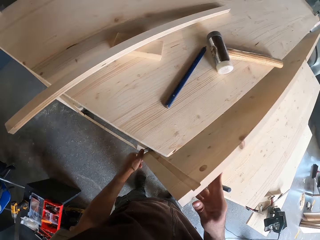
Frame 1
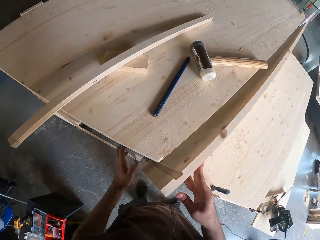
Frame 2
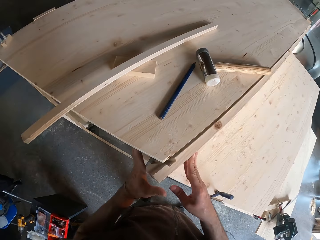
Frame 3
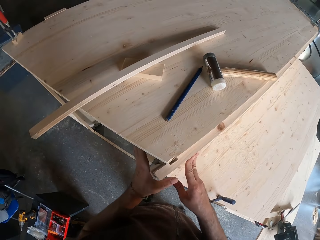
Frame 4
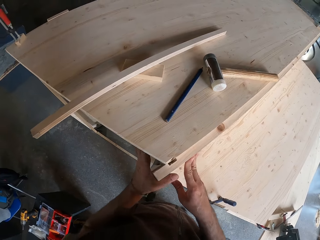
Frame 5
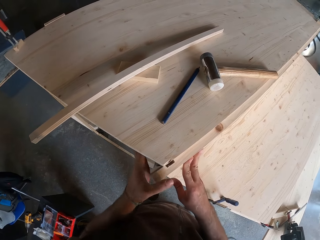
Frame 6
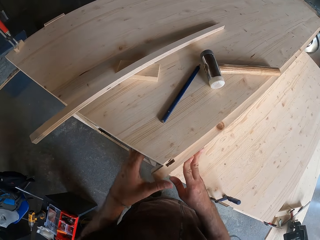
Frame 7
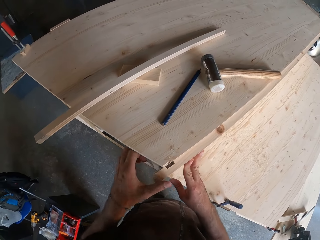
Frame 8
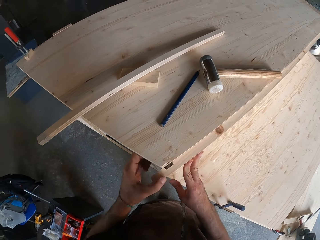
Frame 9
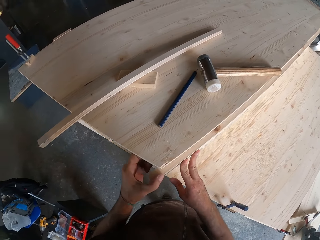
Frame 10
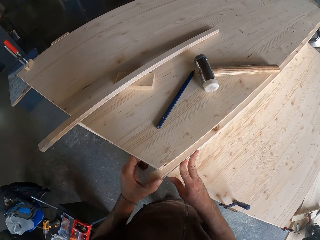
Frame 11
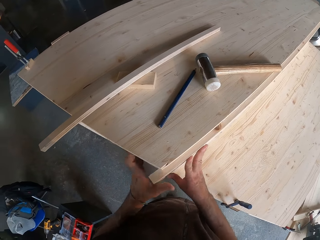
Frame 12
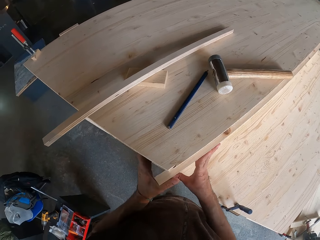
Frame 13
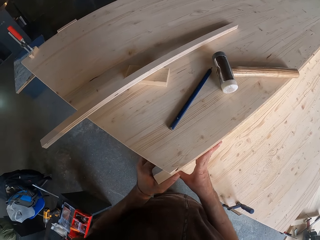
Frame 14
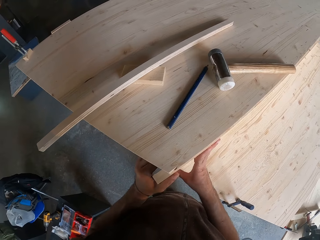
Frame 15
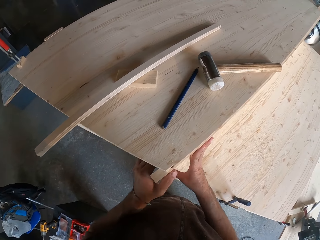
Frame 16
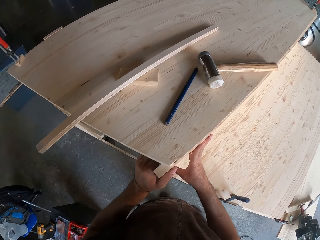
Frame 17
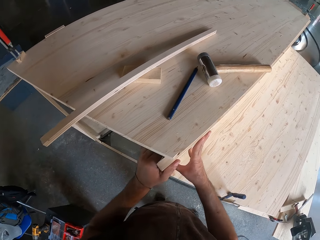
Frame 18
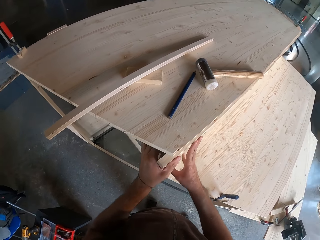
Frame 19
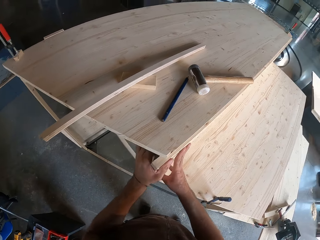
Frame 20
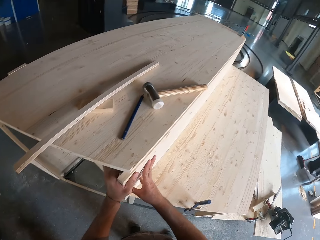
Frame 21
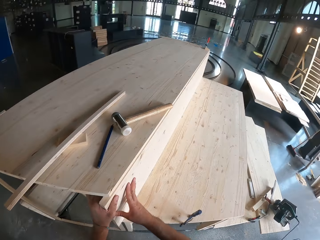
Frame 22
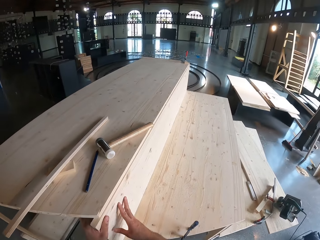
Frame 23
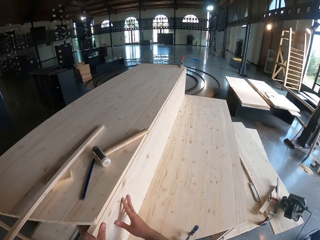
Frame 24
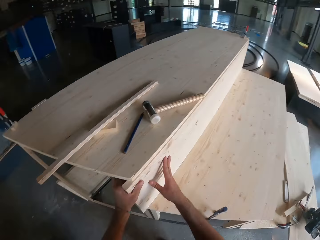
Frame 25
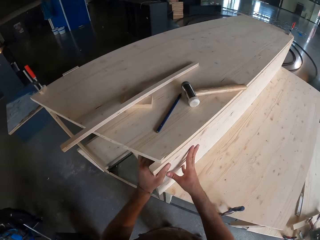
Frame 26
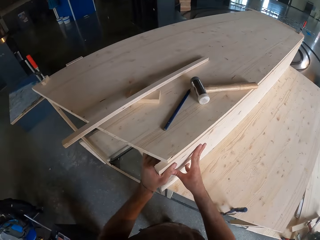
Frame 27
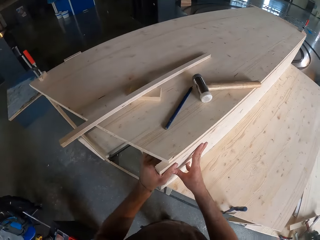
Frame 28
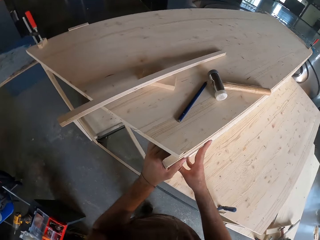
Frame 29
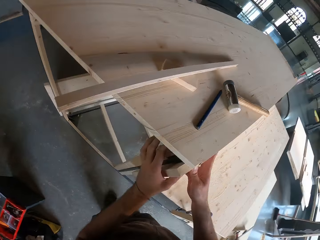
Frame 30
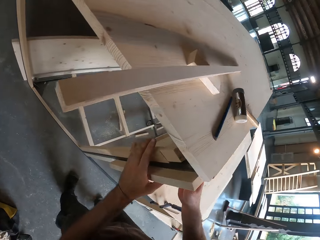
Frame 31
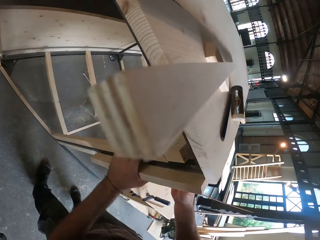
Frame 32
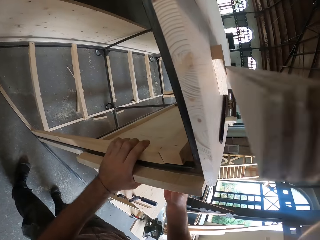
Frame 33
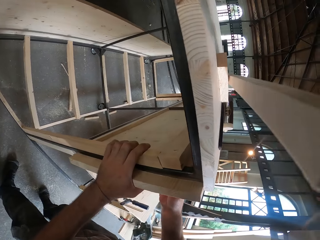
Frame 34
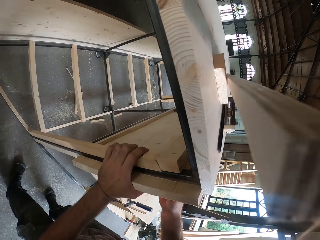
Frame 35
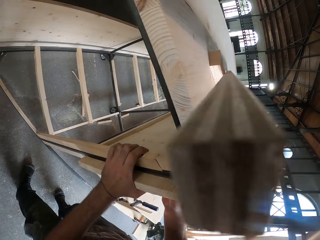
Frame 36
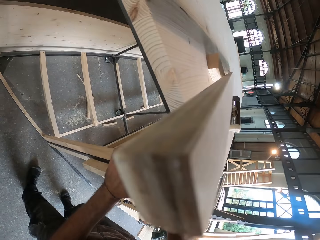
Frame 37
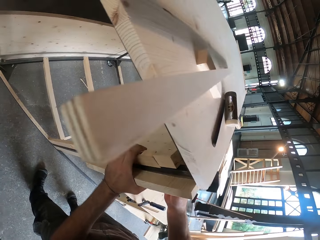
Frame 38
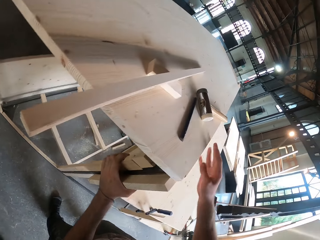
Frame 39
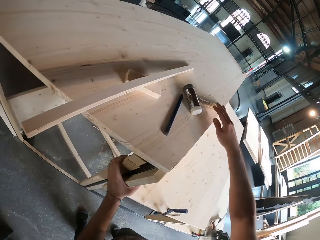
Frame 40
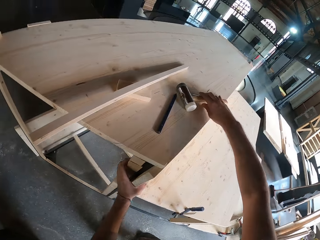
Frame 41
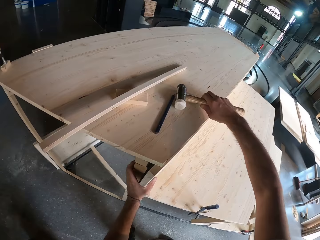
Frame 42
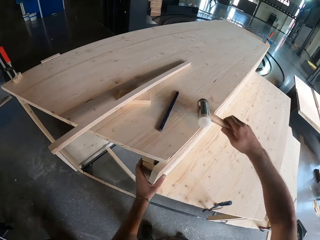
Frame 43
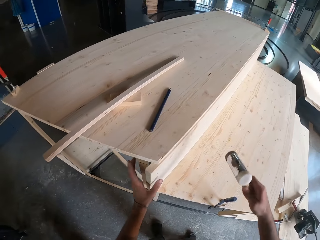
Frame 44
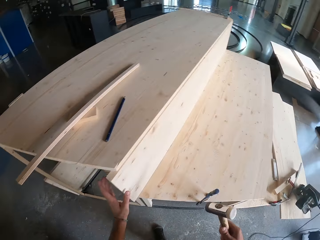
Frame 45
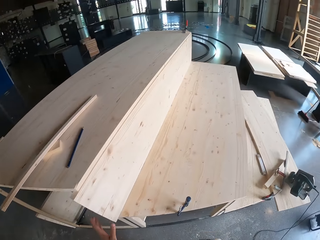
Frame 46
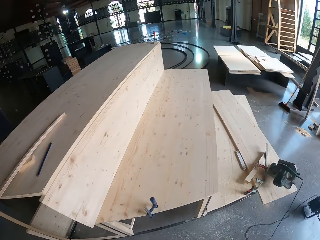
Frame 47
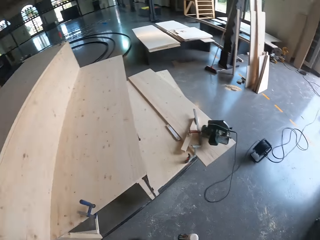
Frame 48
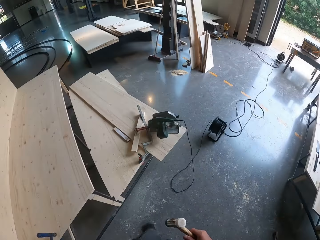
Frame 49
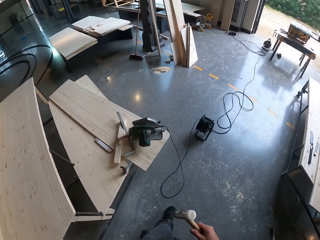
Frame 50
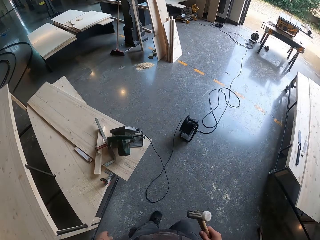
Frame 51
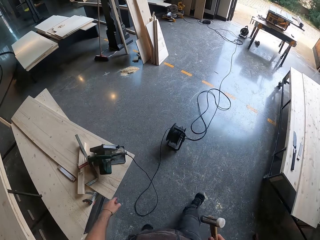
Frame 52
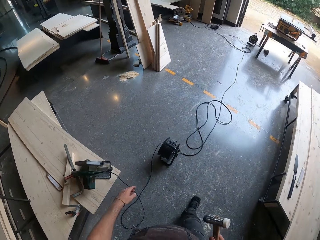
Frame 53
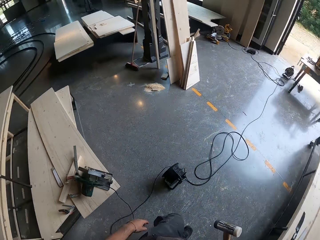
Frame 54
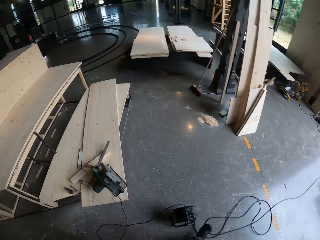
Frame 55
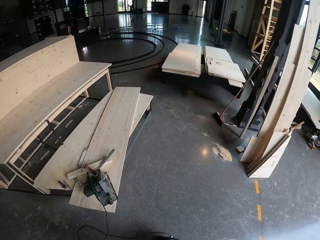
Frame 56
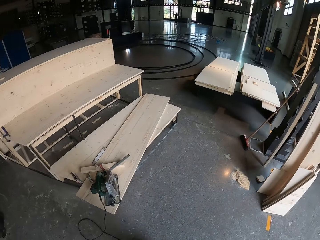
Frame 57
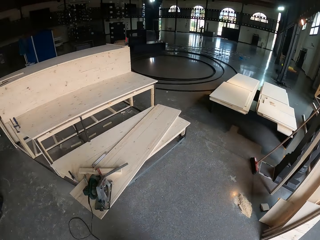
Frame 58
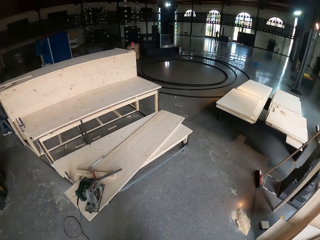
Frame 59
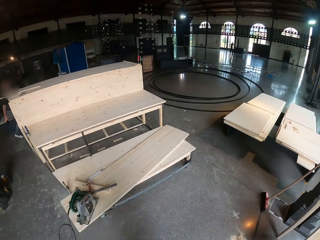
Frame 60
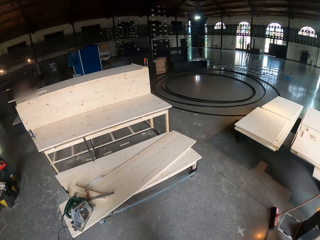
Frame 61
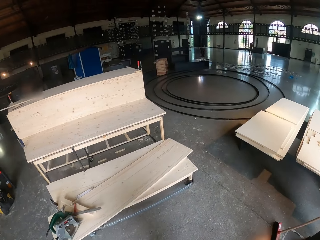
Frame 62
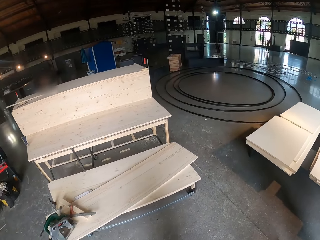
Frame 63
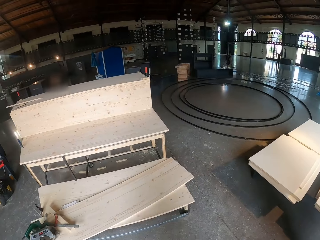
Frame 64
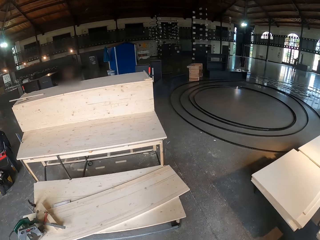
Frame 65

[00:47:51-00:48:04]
The camera wearer covers the side of the table with the wood. He picks a hammer from the table with his right hand. He walks to the other side of the table.

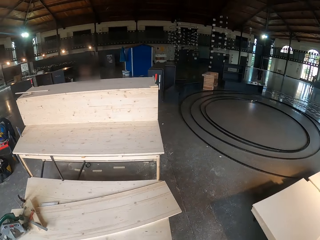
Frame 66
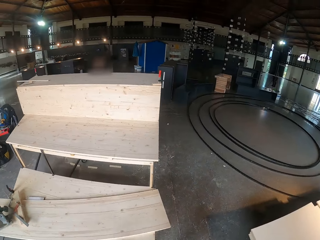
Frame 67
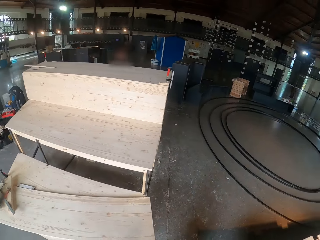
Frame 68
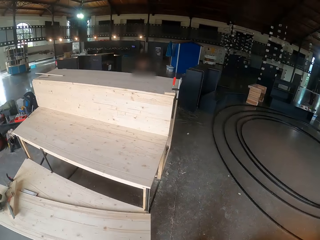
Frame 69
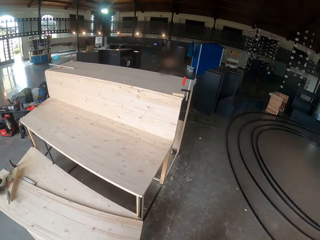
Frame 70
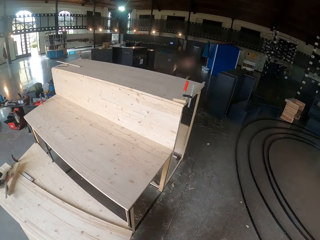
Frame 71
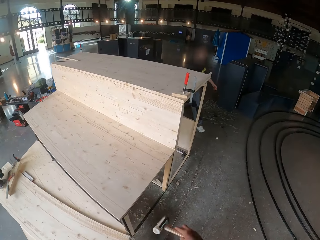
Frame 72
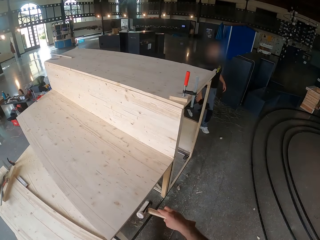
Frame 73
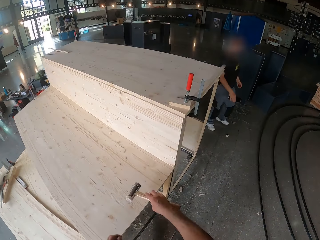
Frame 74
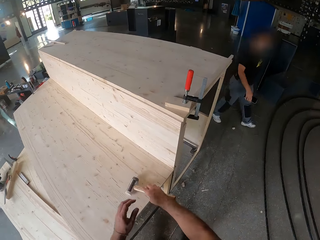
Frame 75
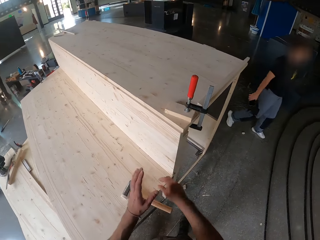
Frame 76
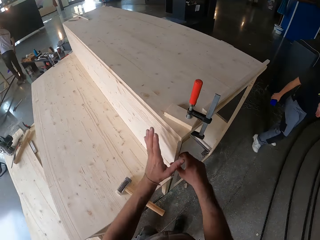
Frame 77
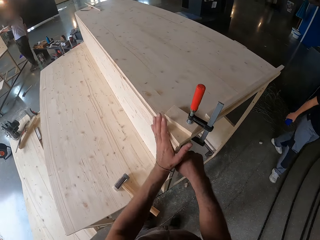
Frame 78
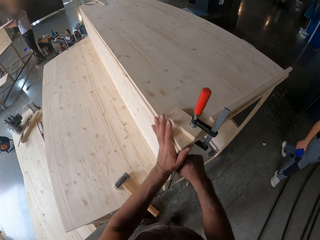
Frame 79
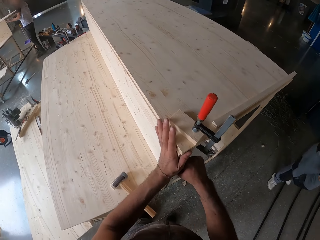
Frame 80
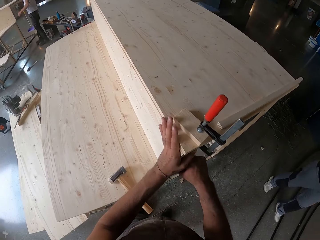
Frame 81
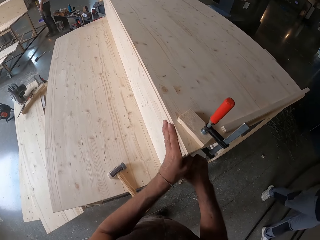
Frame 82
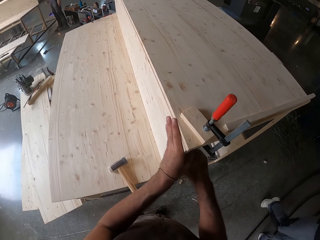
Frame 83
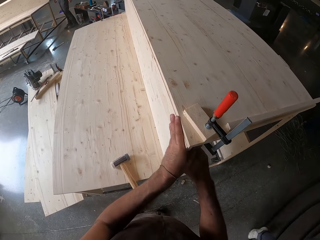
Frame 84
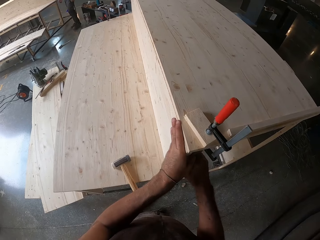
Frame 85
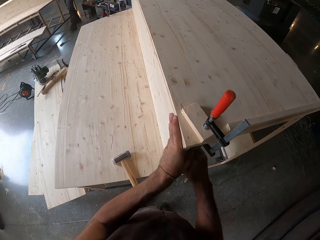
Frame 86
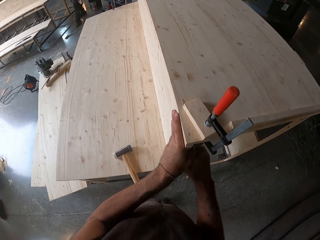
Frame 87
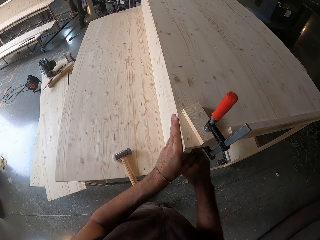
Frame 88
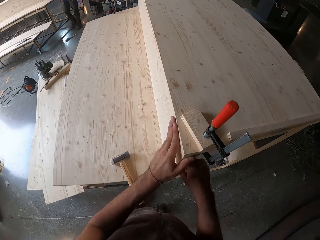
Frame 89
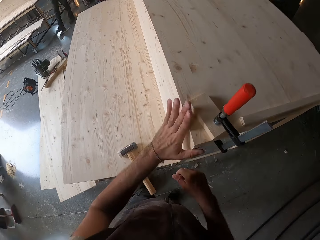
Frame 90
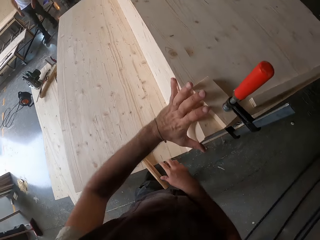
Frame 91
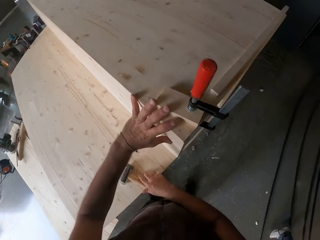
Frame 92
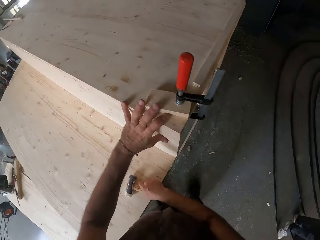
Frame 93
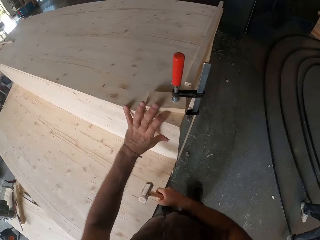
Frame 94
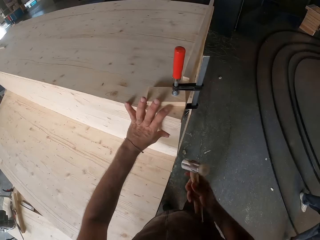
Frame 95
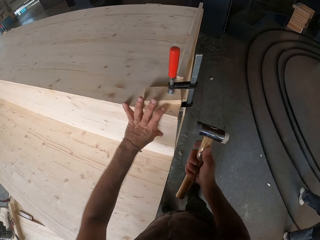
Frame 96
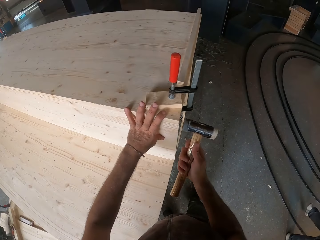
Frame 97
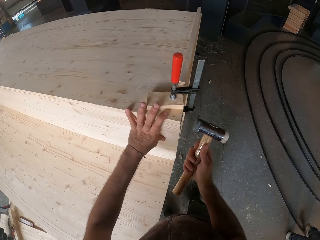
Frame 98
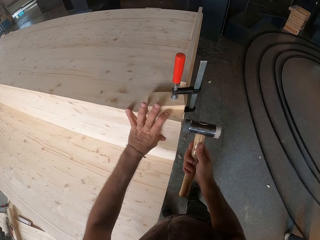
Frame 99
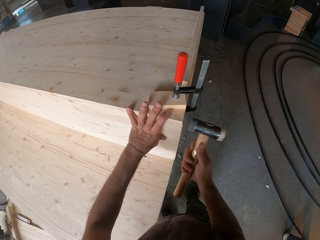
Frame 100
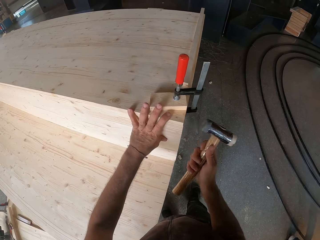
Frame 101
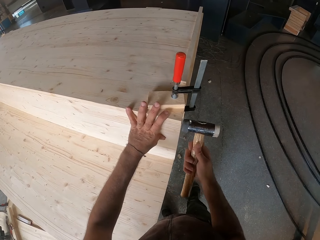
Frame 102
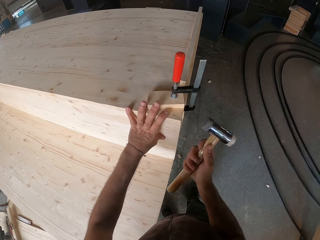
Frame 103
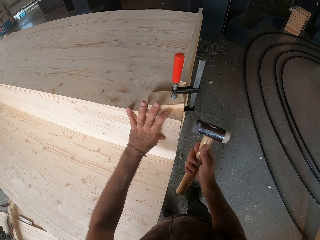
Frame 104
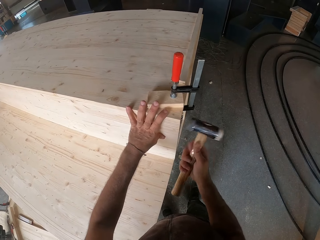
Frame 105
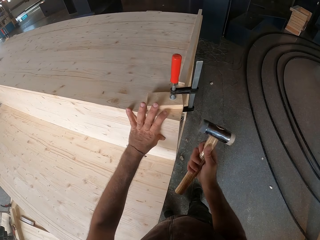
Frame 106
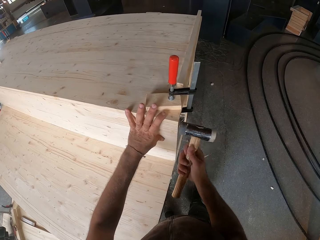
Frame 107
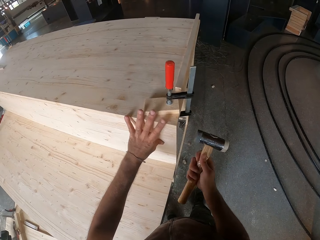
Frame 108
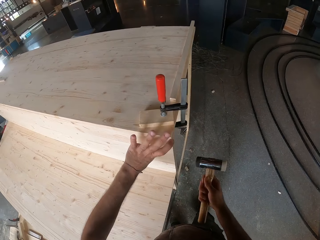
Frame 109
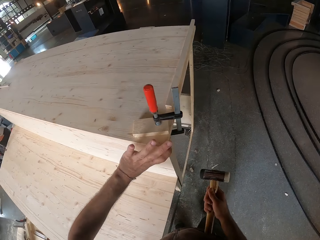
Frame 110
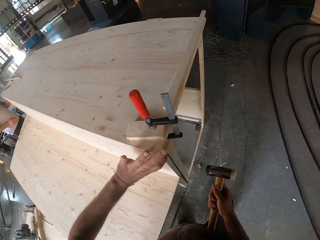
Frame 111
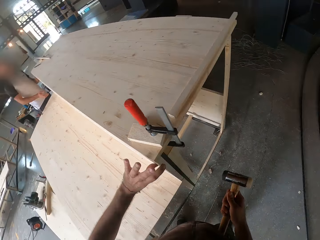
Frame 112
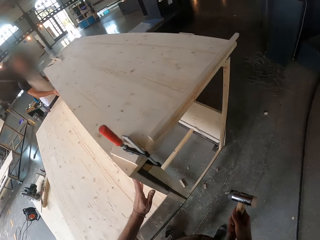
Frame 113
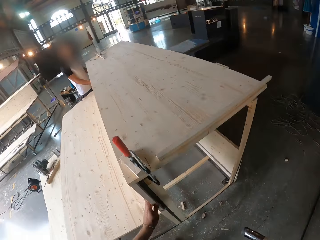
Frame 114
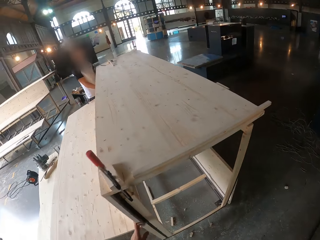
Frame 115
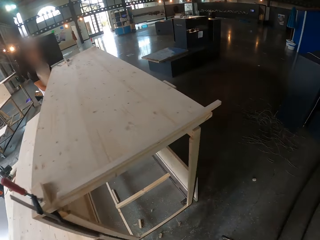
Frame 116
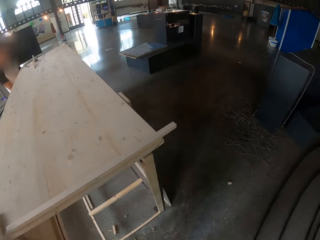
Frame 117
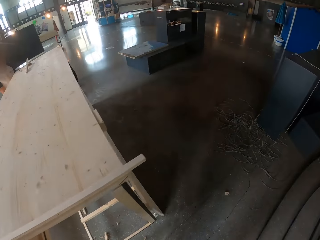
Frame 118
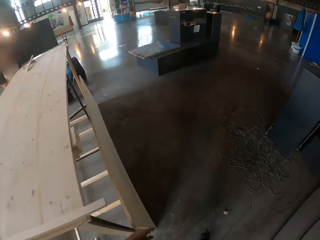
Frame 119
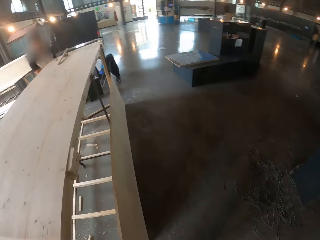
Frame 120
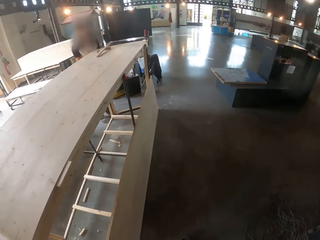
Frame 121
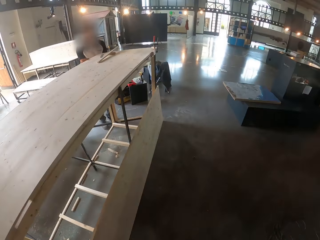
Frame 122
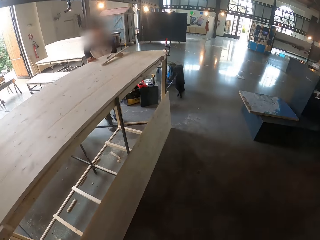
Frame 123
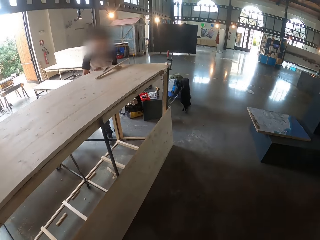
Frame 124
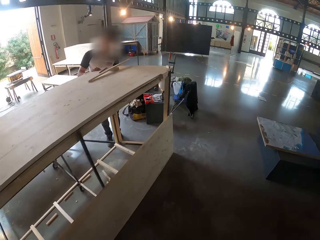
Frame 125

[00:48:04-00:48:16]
Another man walks past the camera wearer. The camera wearer drops the hammer on the table with his right hand. He adjusts a wood. He picks the hammer from the table with his right hand. He hits the wood with the hammer. He looks around. He walks to the other side of the table.
